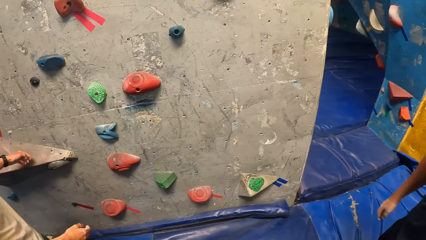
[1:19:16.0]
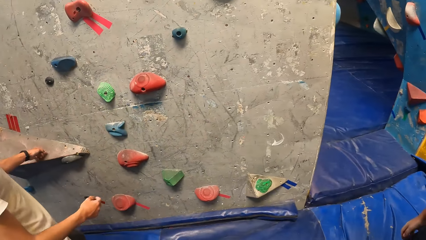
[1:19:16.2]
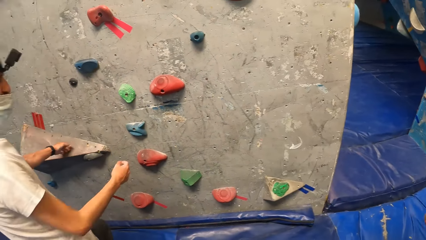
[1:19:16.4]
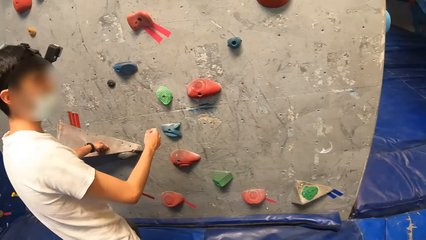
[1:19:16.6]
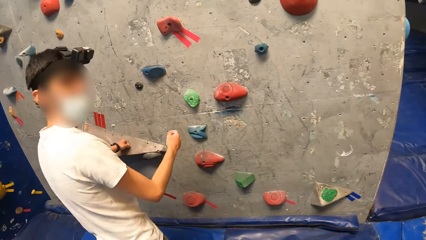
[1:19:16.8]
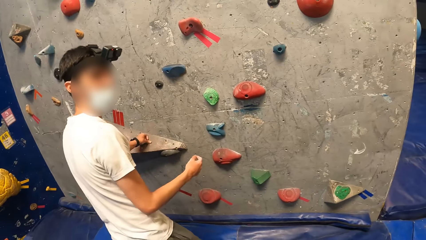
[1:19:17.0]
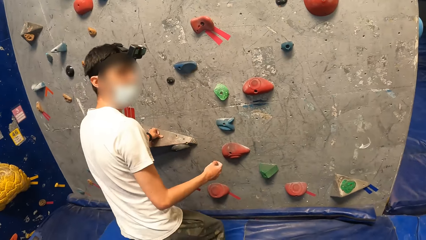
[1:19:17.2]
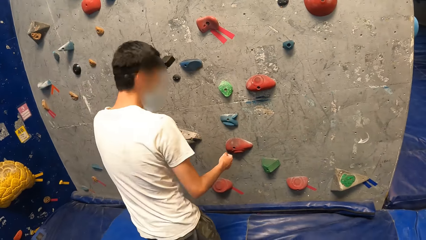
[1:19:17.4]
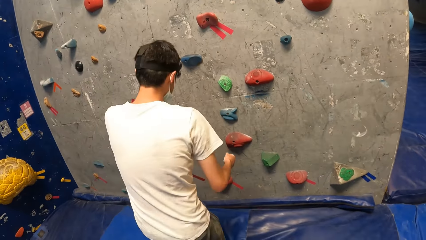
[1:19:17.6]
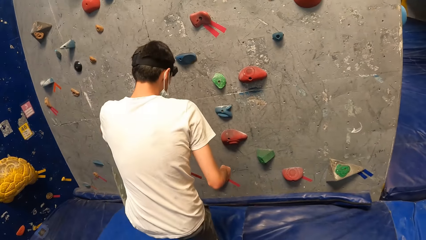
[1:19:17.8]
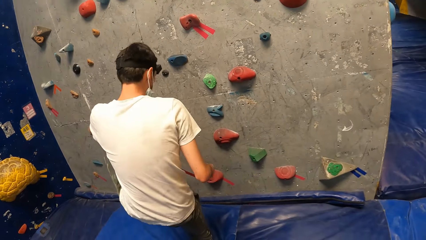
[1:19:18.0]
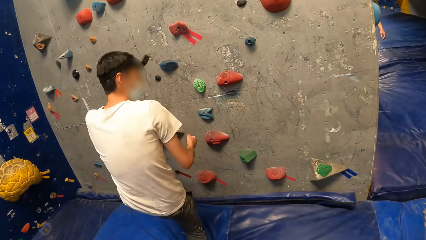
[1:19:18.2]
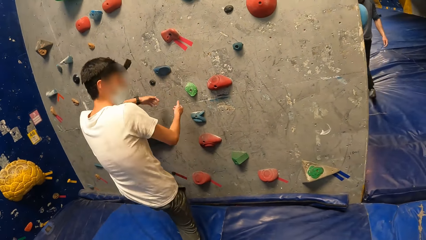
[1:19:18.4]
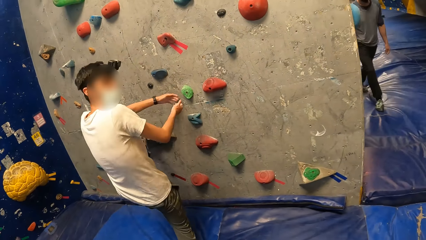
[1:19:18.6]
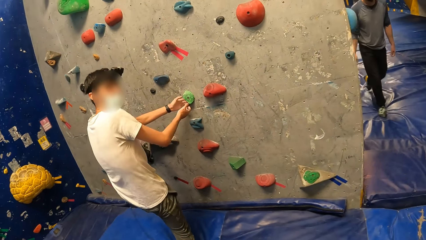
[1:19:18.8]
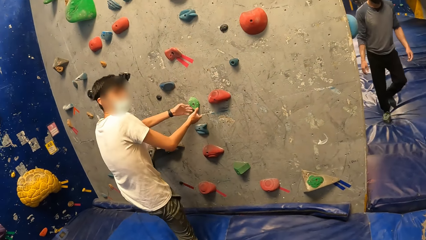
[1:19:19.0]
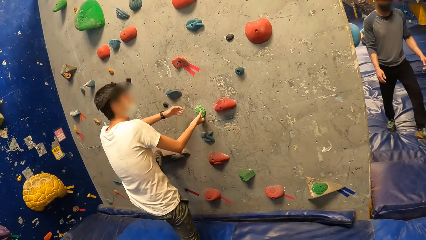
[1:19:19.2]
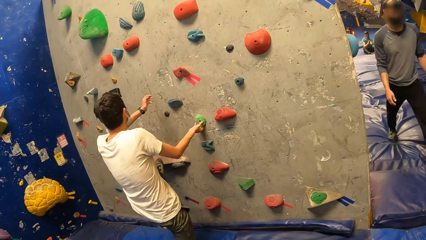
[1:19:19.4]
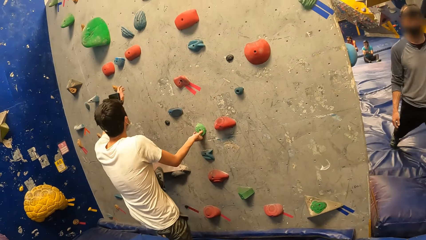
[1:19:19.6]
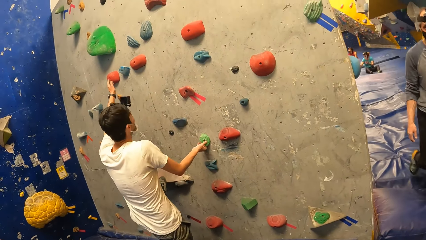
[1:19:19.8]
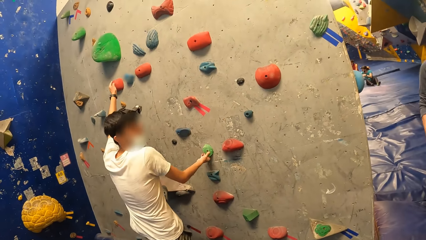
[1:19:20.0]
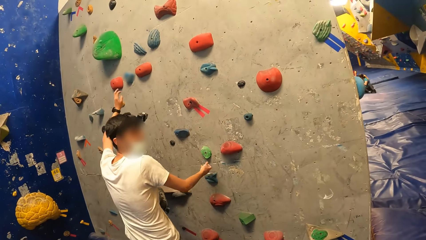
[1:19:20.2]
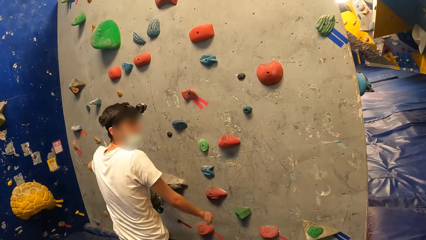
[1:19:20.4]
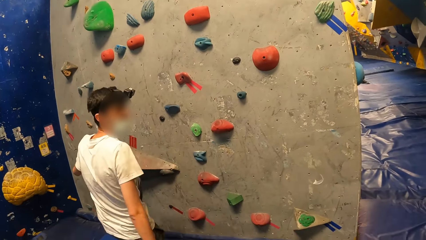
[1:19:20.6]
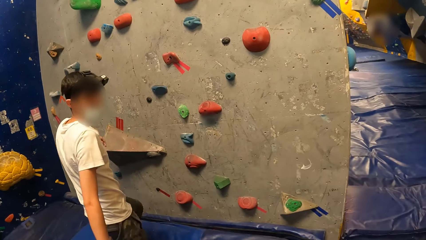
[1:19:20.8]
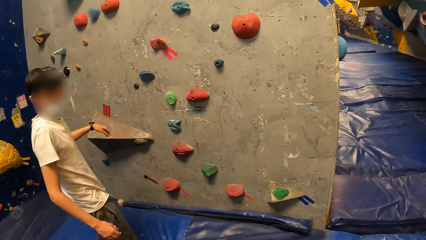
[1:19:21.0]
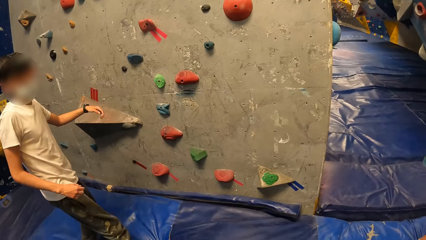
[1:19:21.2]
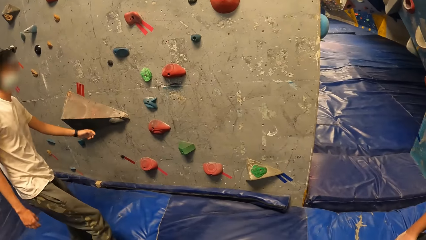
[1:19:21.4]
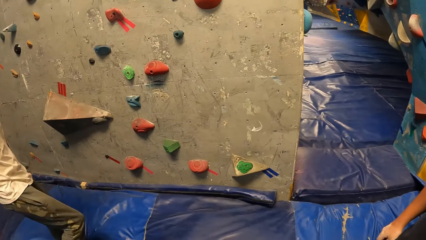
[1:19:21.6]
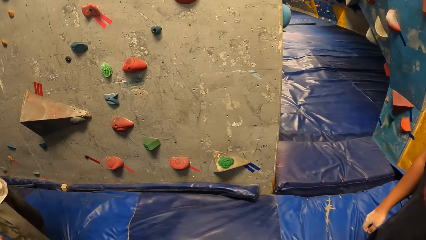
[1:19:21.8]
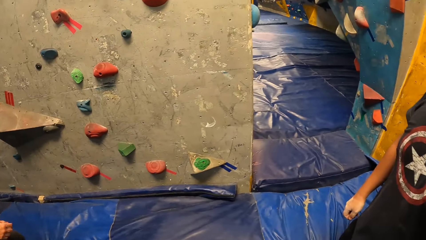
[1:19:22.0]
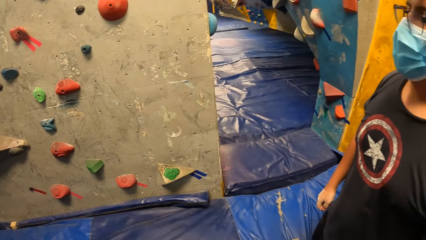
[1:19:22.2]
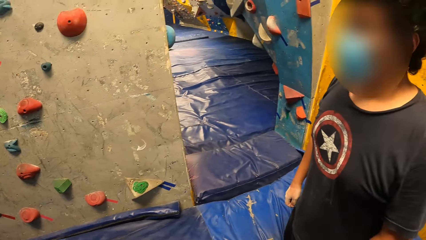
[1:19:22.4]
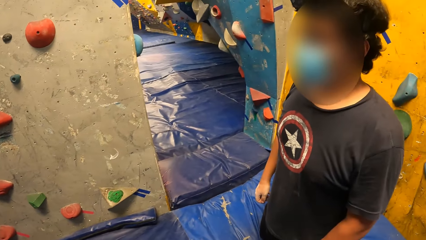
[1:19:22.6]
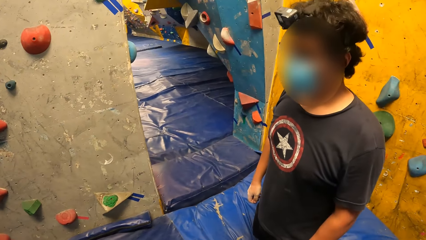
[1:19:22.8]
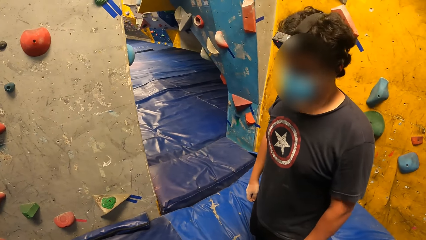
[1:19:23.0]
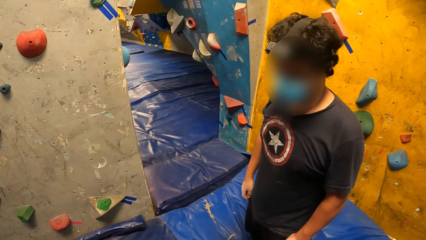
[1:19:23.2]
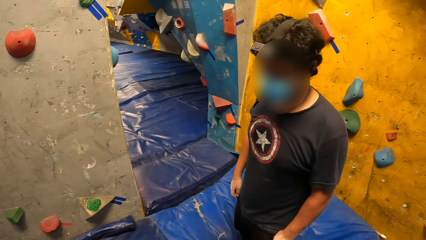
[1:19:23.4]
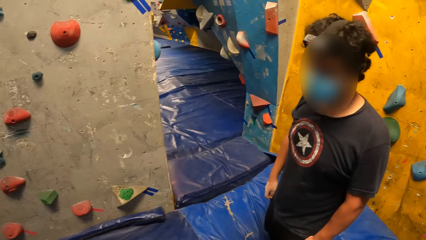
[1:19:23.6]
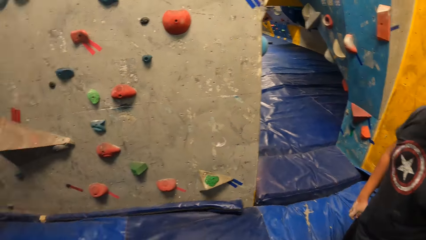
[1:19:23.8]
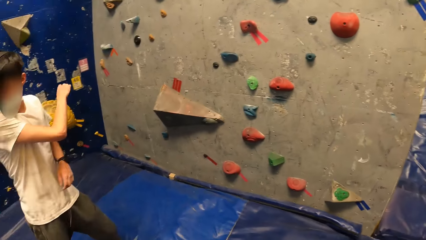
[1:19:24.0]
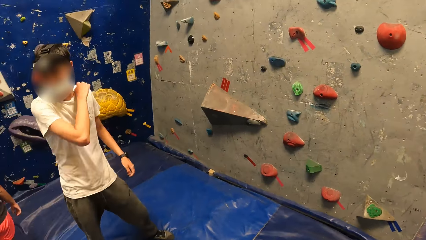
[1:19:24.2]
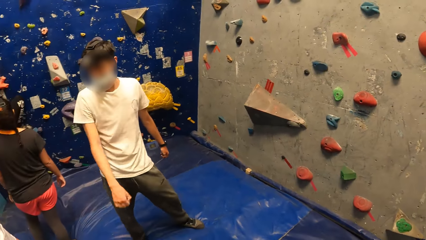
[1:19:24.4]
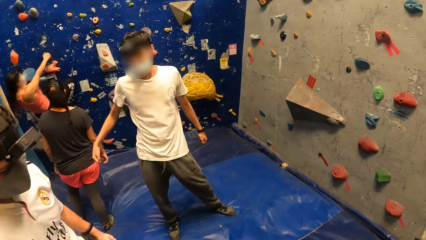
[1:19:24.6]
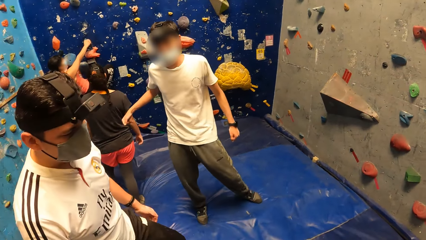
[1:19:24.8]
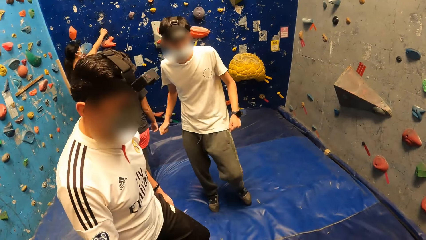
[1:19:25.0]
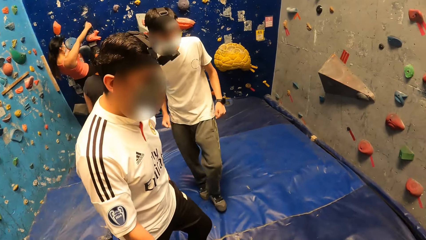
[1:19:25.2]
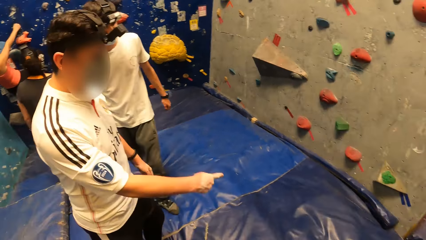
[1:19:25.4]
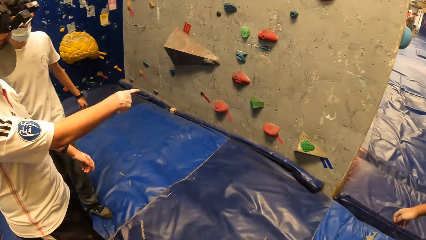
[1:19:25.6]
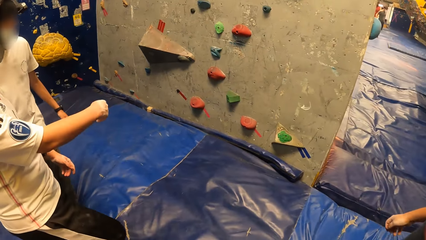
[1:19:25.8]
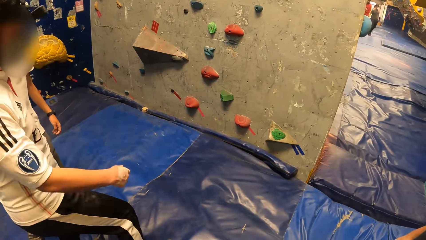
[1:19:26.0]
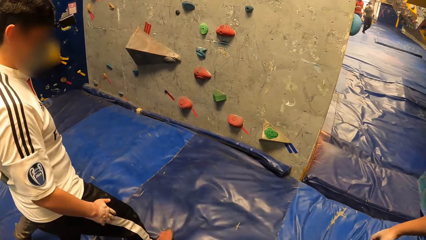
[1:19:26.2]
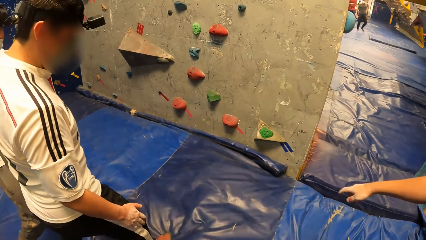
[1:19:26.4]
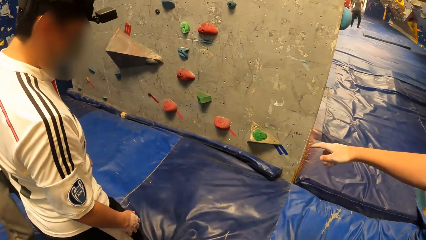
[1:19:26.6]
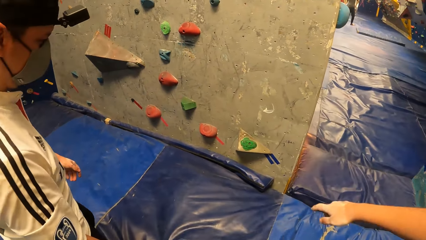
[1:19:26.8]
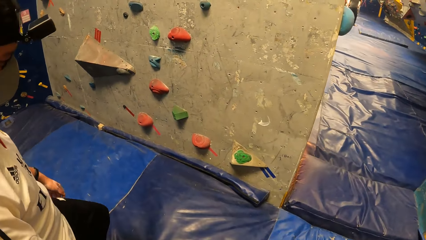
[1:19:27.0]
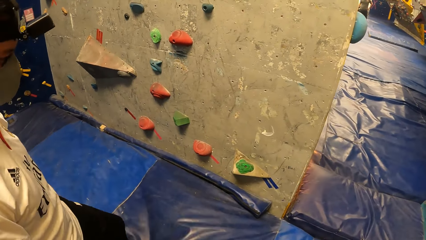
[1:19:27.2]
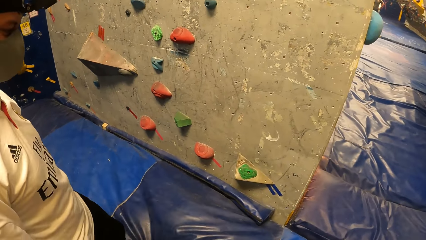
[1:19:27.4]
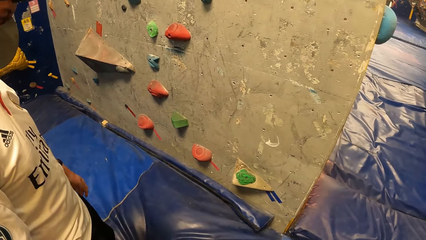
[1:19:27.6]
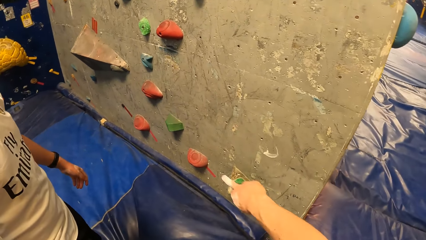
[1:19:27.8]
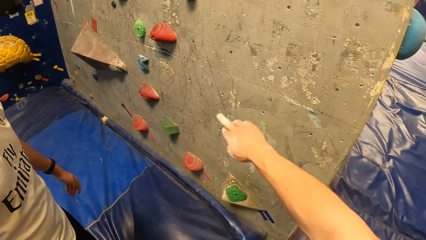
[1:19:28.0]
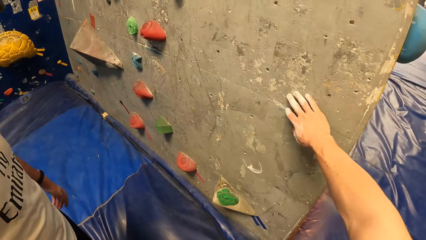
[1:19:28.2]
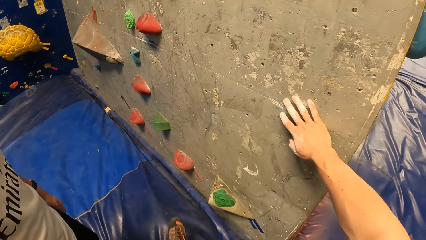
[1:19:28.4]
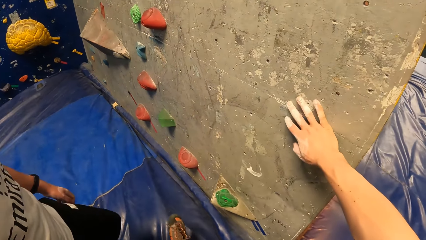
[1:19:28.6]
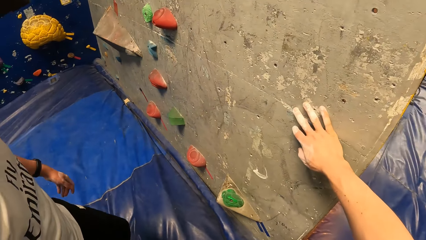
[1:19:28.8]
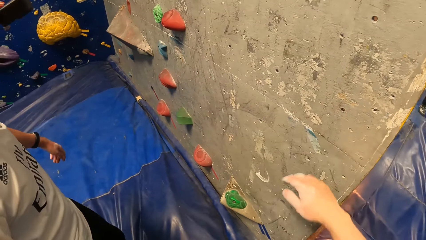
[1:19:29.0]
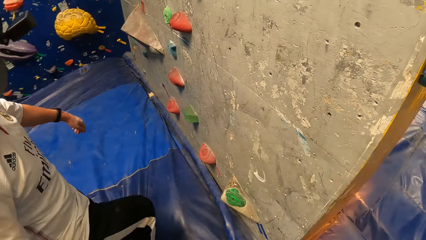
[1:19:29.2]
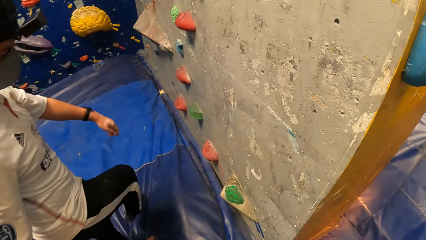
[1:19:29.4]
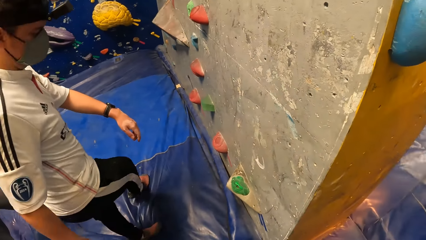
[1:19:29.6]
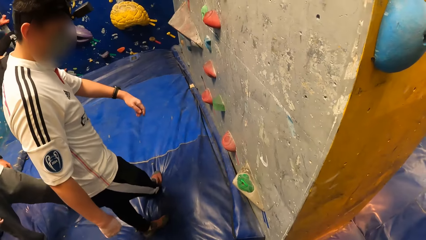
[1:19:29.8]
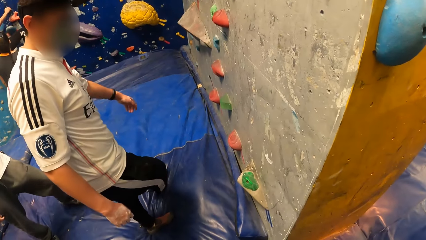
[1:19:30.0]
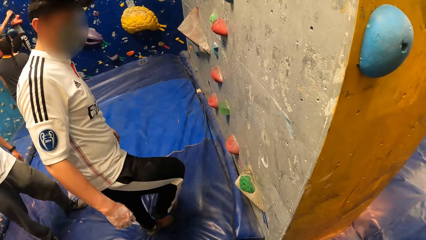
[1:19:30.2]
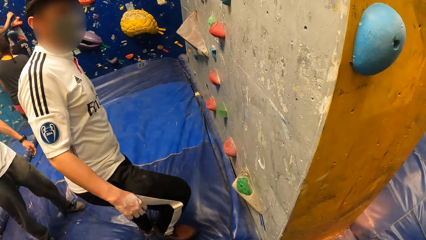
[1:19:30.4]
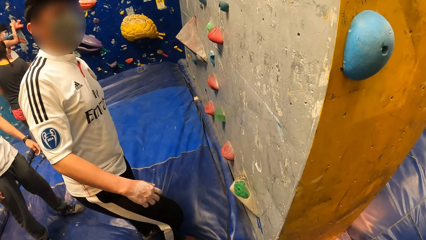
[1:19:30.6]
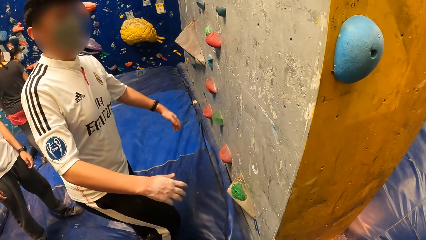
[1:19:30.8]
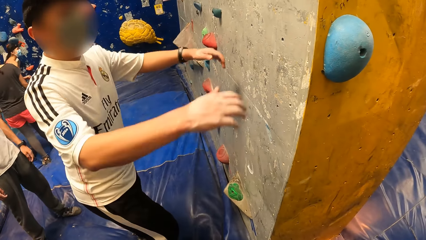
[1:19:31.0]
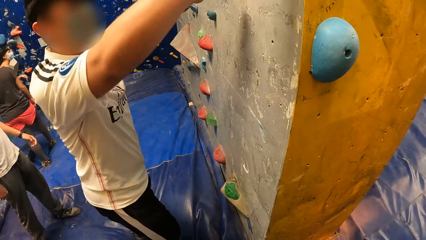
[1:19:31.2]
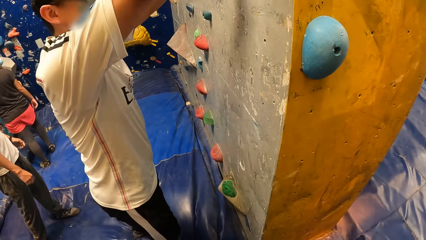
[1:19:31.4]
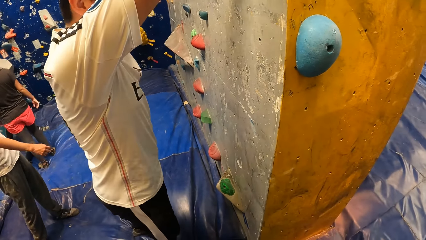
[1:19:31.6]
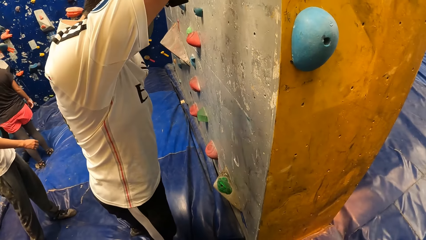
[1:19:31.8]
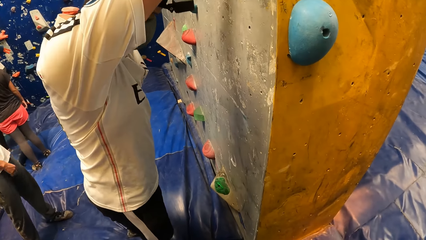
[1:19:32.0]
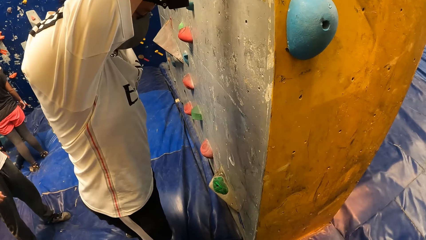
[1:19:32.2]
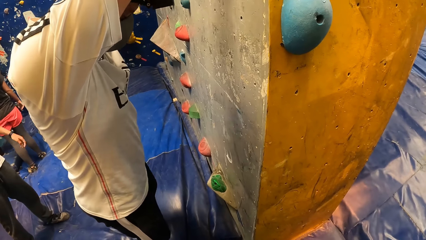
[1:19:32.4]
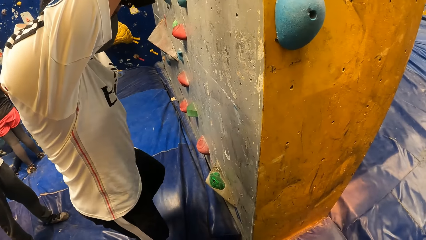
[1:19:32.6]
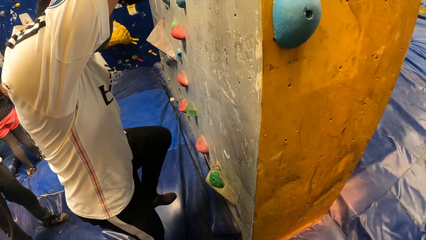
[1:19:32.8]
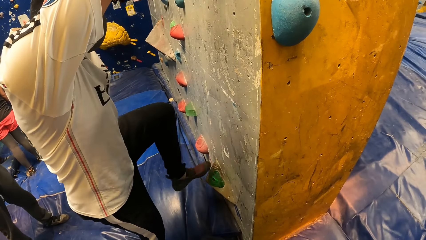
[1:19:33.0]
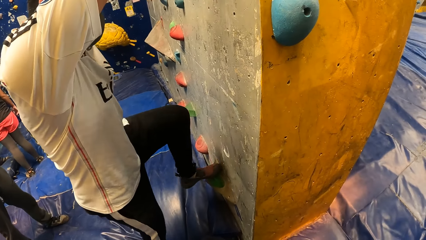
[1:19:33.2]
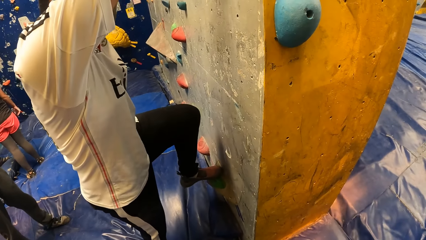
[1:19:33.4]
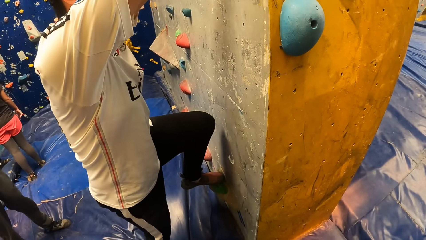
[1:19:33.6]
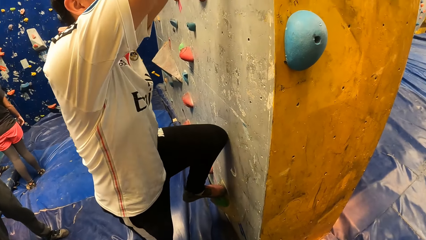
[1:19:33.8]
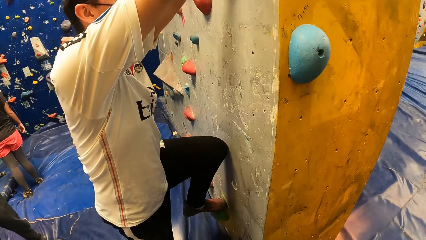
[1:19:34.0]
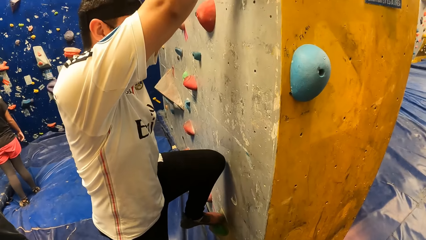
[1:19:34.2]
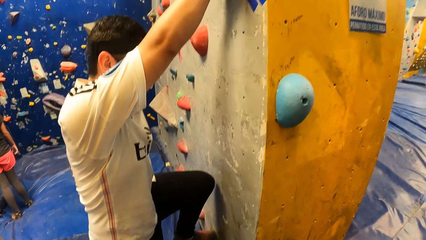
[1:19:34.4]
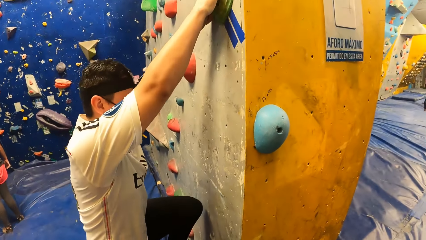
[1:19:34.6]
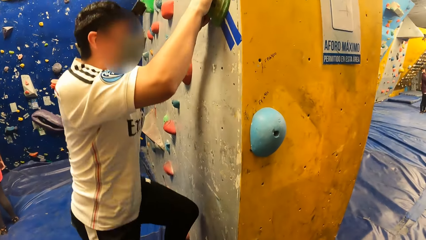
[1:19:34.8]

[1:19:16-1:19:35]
A man holds the climbing wall. The man climbs the wall at the wall climbing centre. Another man comes down from the wall. The camera wearer looks around the room. The first man interacts with a third man at the wall climbing centre. The third man interacts with the camera wearer at the wall climbing centre. The camera wearer interacts with the third man at the wall climbing centre. The first man points to the climbing wall. The camera wearer touches the wall with his right hand. He climbs the climbing wall. The third man climbs the wall at the wall climbing centre.
